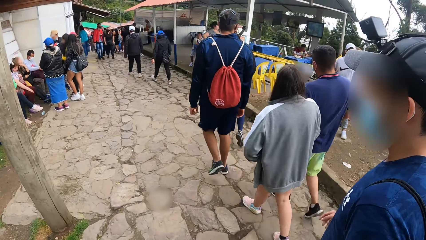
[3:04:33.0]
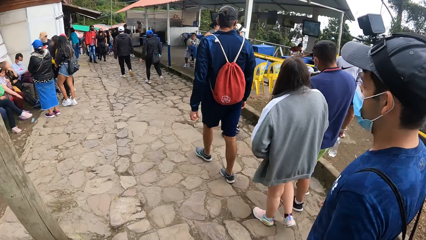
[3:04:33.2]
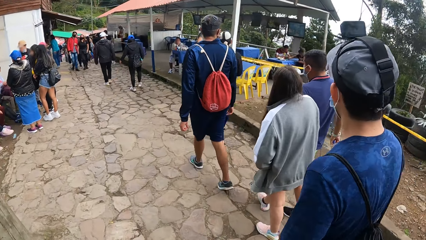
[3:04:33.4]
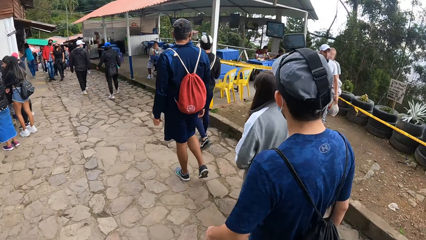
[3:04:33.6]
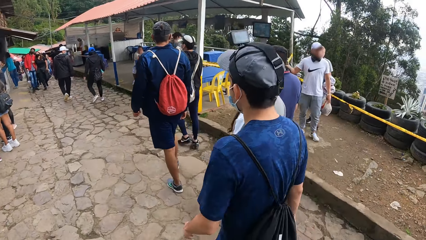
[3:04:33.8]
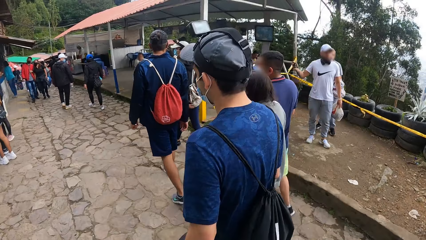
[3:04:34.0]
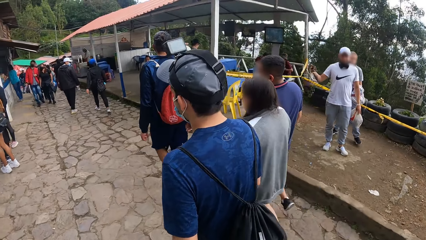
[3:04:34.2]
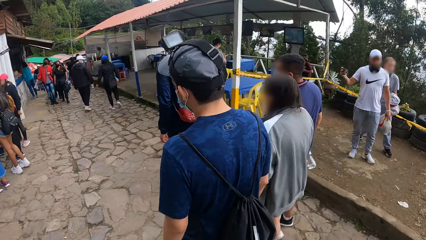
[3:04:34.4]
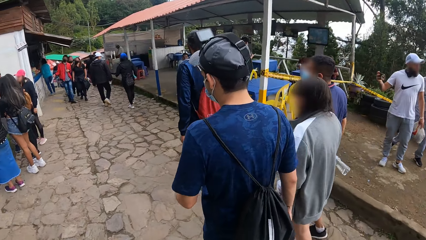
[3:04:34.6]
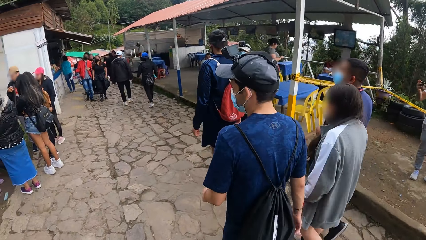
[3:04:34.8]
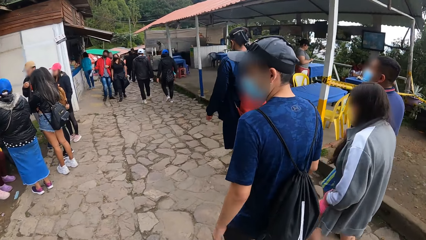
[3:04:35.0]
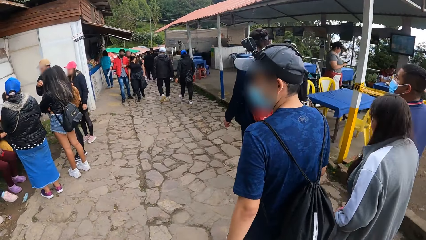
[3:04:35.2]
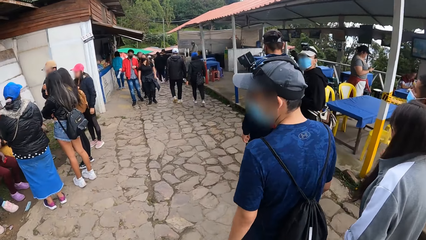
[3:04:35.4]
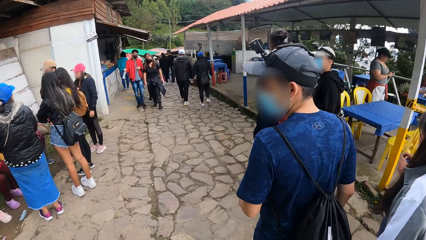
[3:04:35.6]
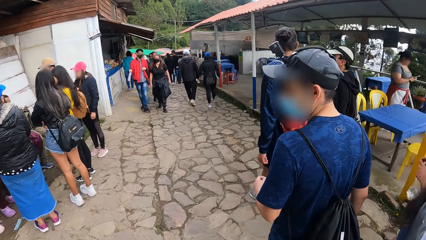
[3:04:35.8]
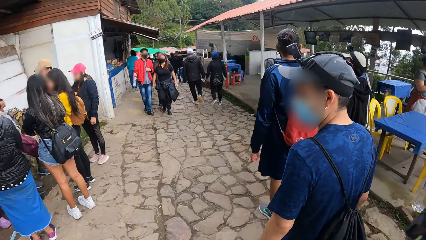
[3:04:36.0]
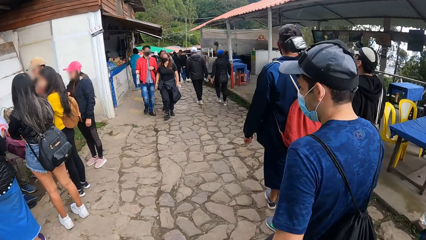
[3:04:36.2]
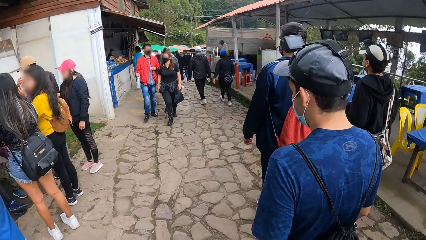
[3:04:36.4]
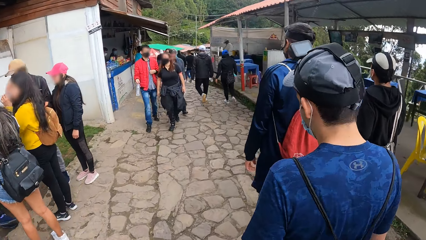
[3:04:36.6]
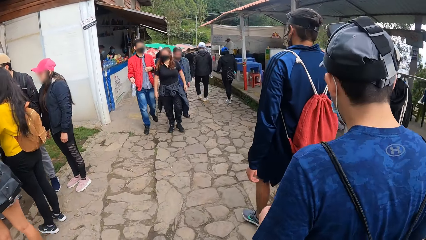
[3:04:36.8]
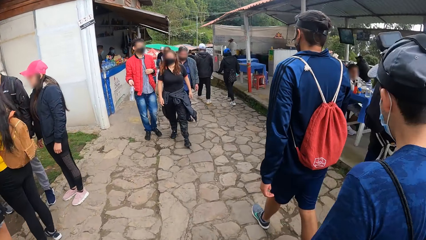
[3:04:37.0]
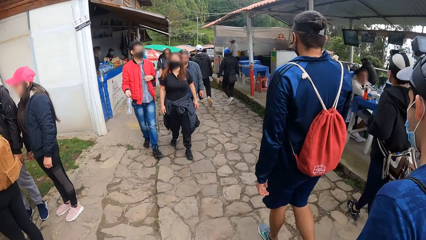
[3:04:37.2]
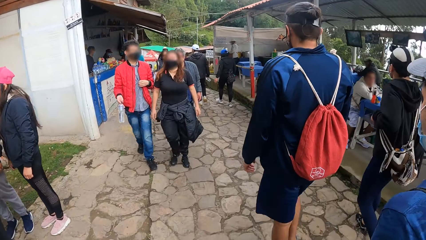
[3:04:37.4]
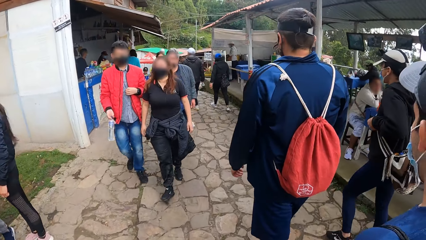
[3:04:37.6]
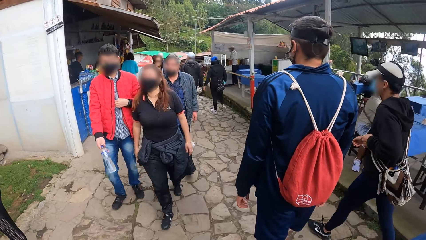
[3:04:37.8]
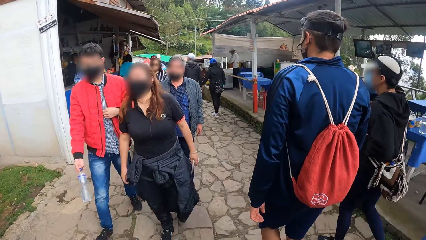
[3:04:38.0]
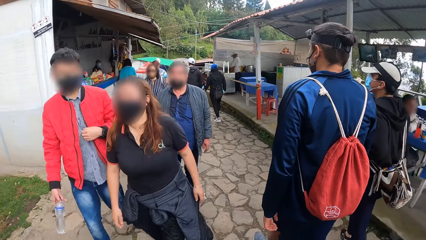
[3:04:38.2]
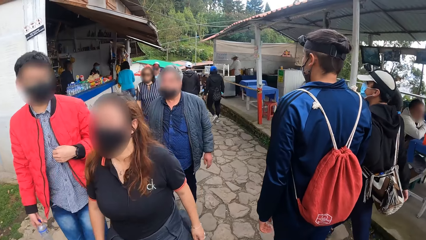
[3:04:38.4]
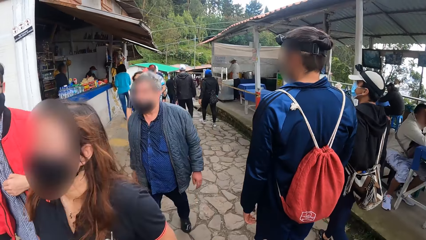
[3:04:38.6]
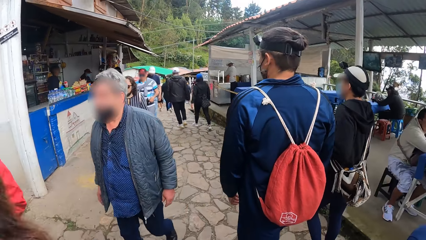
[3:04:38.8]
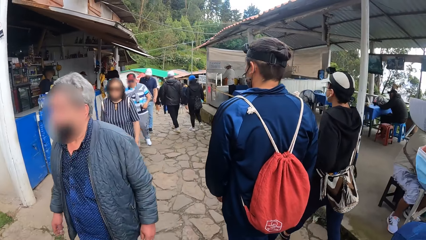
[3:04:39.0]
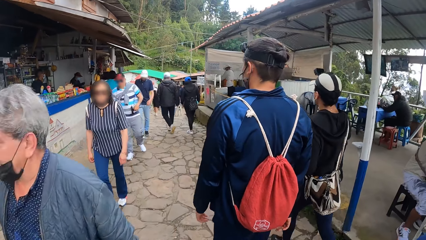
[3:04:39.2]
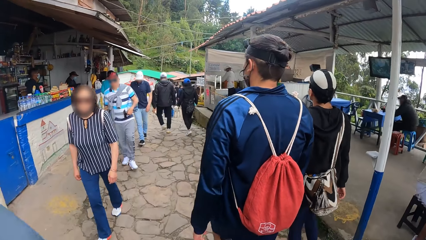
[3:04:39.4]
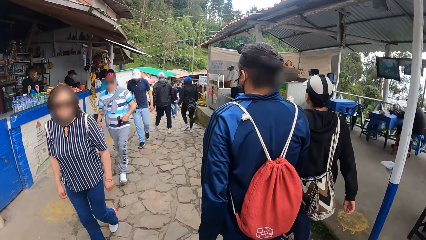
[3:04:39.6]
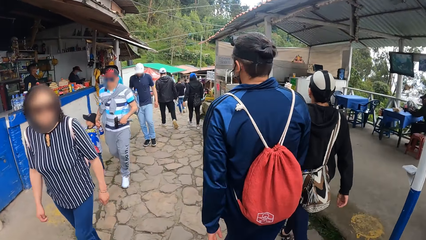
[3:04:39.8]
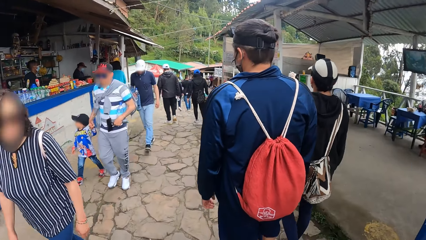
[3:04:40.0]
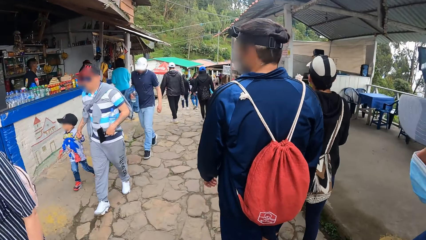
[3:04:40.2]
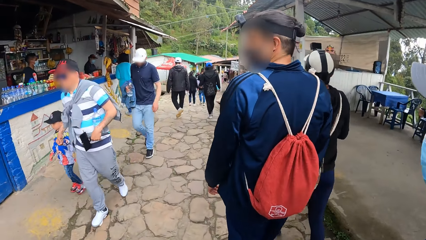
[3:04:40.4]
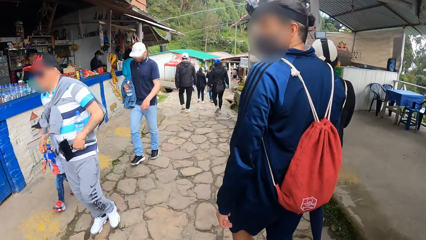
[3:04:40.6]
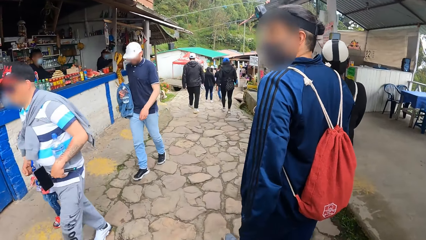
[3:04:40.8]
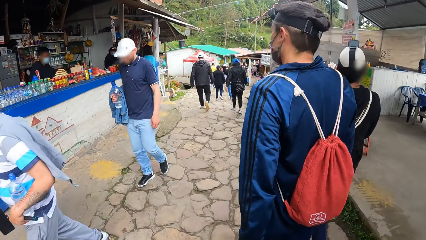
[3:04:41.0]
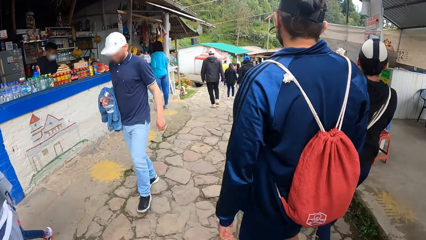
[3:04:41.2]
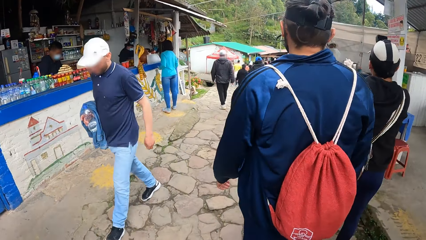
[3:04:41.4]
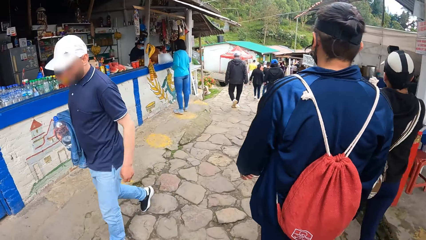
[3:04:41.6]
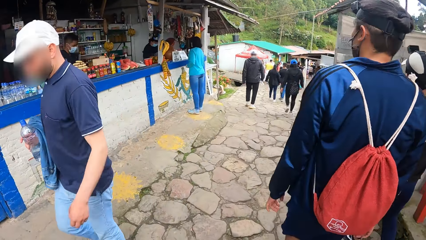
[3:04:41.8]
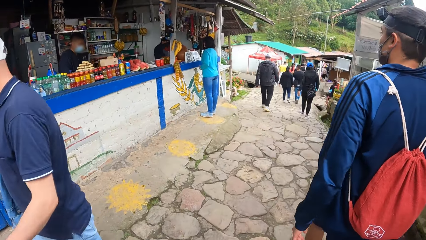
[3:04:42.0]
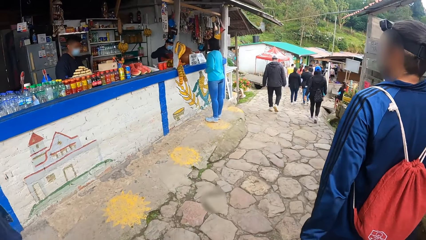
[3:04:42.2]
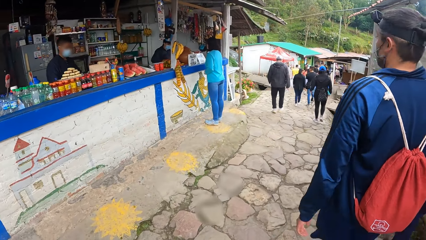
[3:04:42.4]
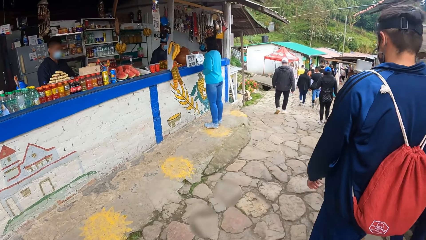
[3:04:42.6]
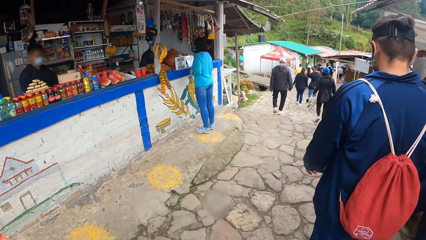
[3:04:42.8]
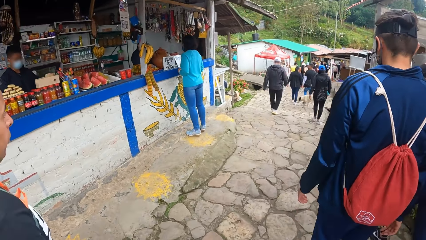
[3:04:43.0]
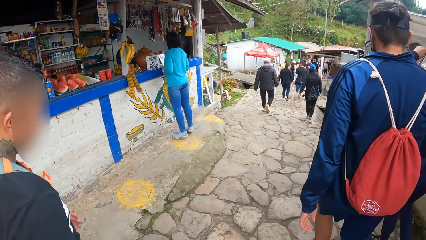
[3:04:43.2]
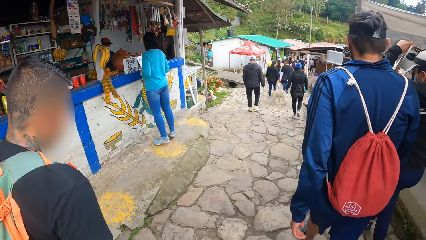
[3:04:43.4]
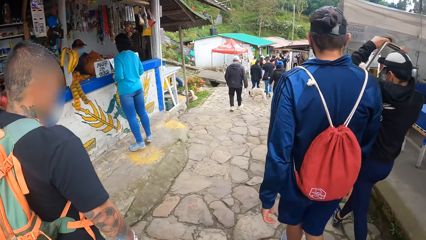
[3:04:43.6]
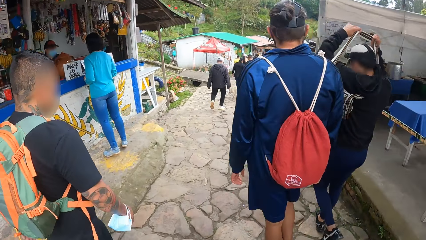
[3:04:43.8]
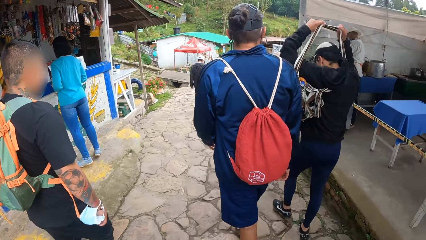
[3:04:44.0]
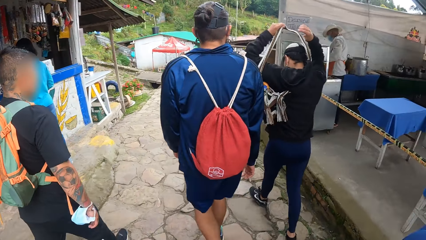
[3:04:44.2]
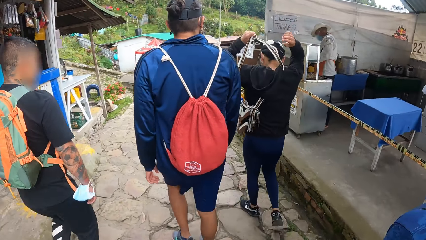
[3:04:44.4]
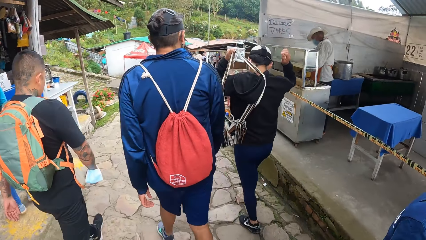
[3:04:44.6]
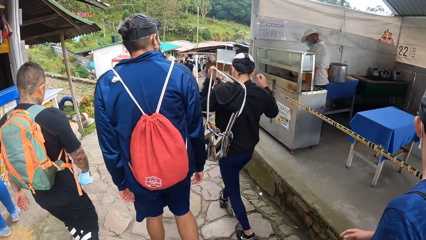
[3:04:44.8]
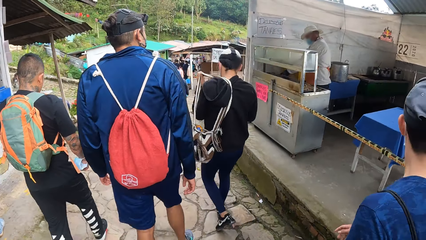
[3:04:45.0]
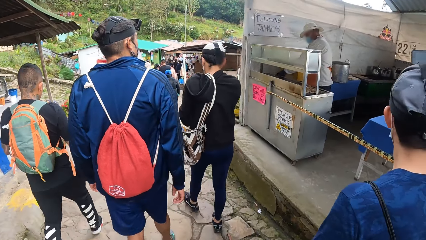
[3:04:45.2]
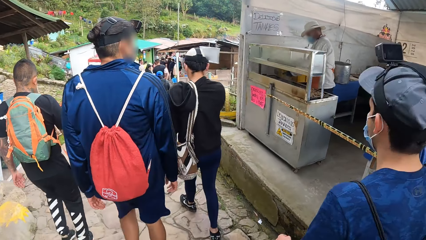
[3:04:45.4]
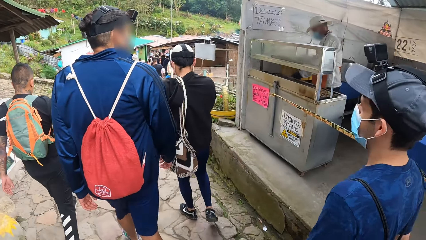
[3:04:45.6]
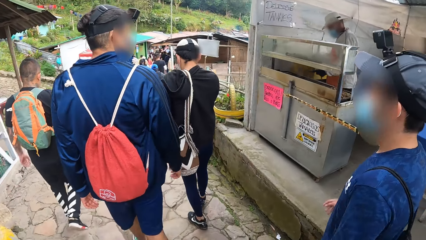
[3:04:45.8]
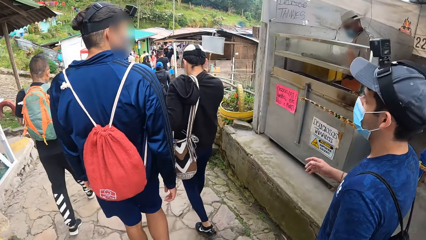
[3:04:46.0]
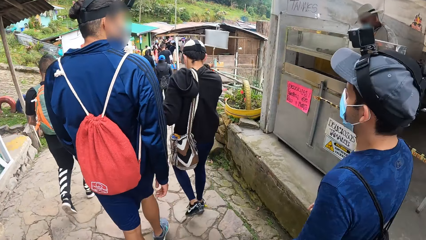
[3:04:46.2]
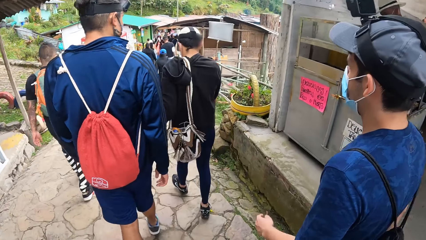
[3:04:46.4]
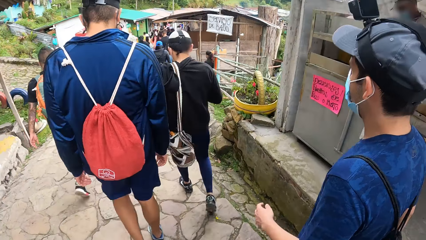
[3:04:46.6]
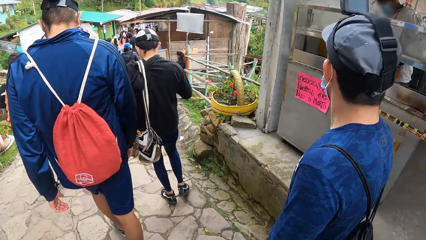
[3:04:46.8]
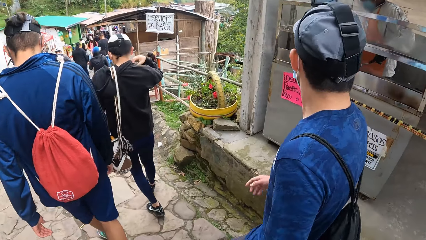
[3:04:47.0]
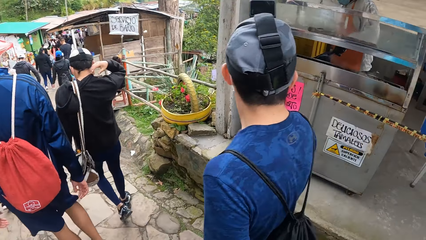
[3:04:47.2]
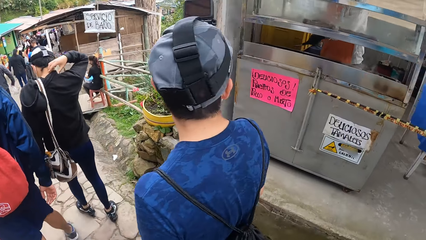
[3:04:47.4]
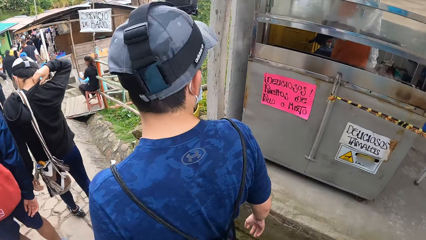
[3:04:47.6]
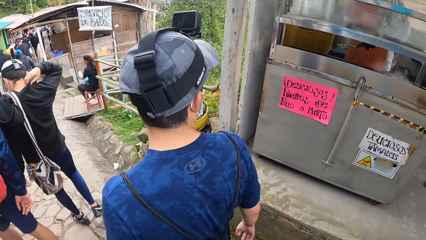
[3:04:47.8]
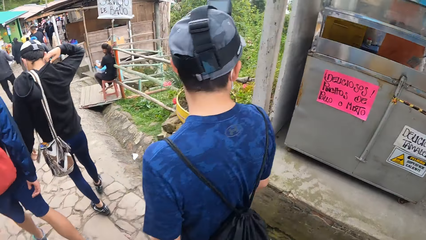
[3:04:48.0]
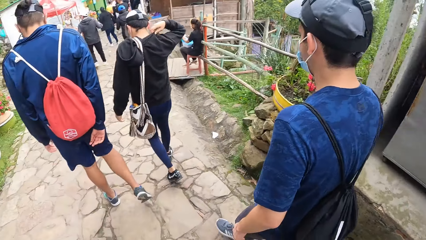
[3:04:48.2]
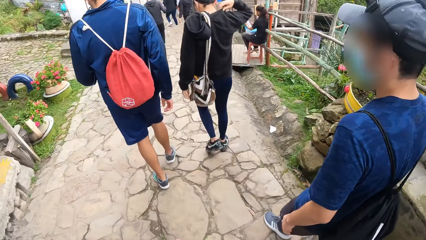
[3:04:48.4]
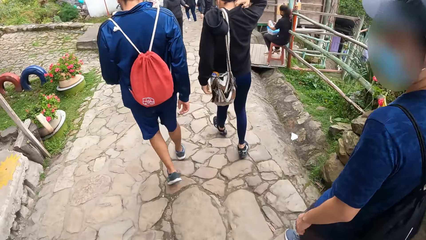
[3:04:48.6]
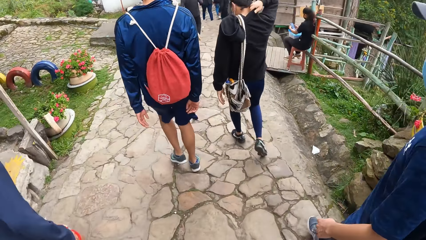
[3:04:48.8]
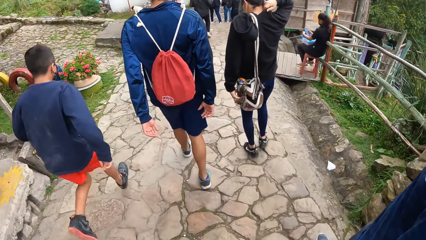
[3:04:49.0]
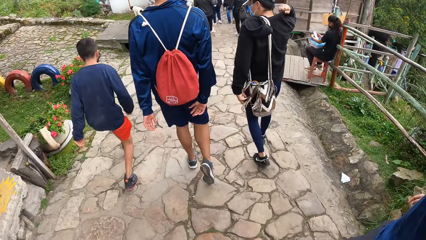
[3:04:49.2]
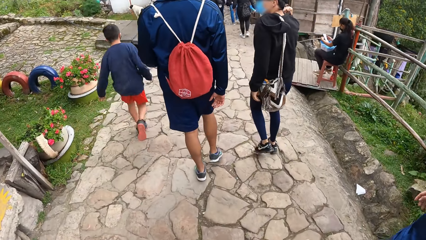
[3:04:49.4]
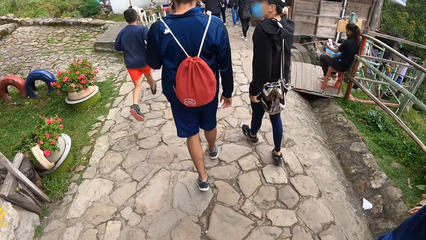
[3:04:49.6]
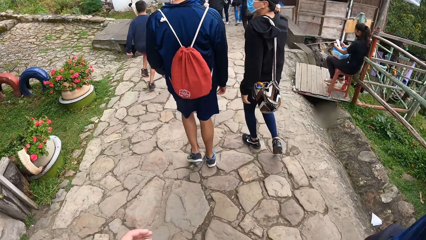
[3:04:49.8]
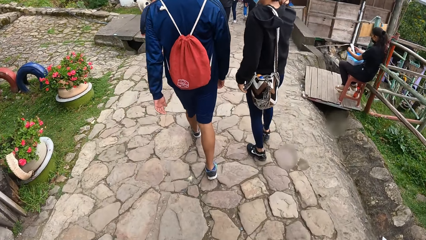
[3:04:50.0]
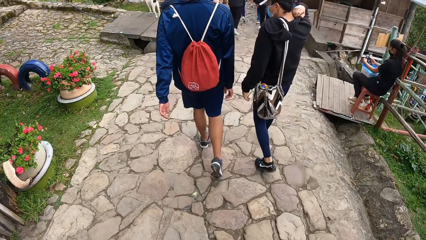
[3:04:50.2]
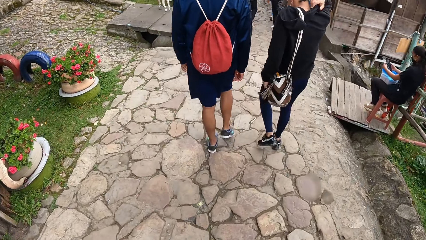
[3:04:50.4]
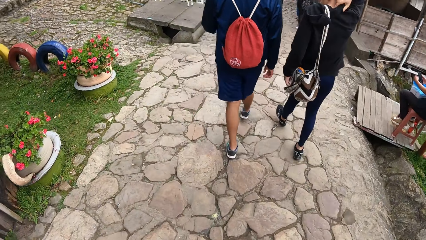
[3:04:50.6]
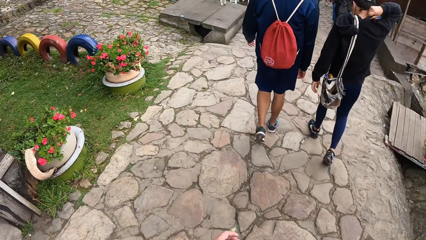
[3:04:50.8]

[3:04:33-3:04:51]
The camera wearer looks around. They look ahead. The man moves his bag strap across his neck to his left shoulder with both hands.
